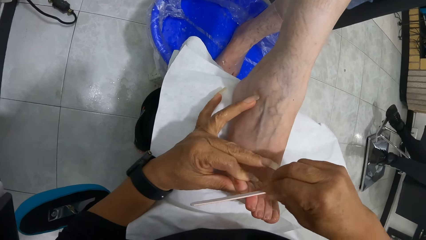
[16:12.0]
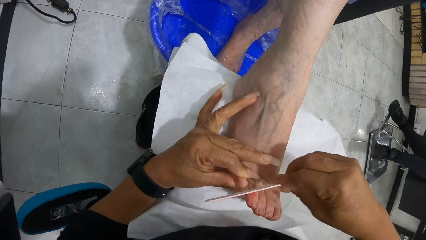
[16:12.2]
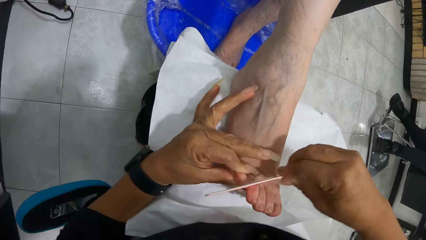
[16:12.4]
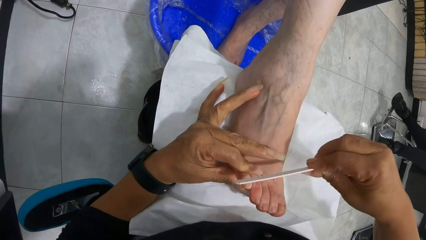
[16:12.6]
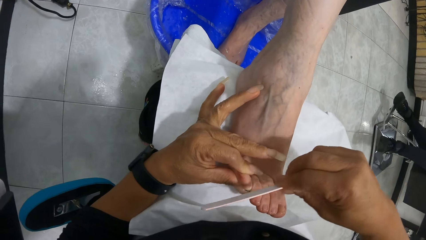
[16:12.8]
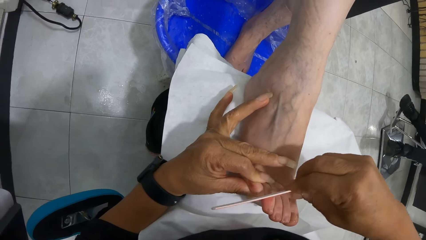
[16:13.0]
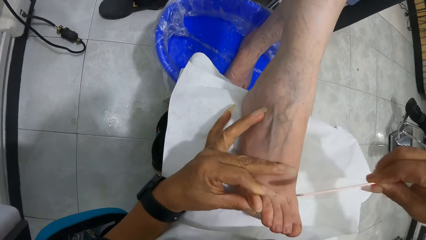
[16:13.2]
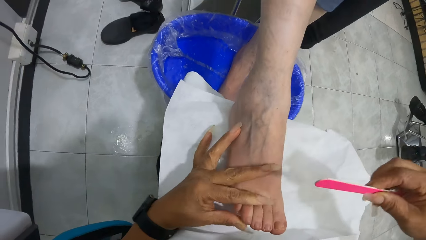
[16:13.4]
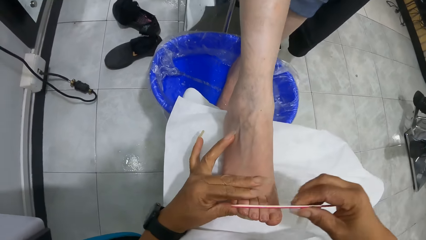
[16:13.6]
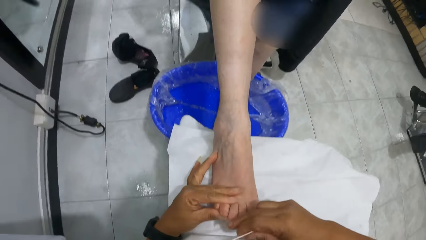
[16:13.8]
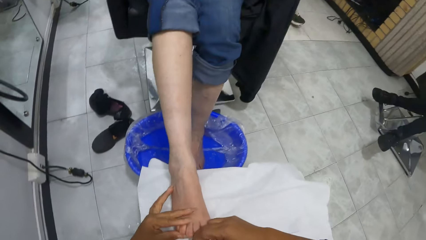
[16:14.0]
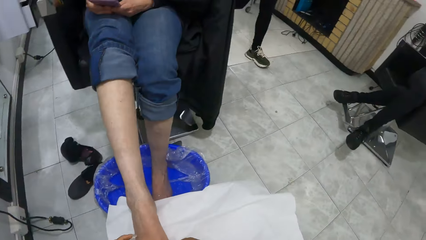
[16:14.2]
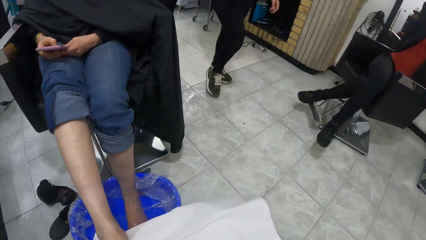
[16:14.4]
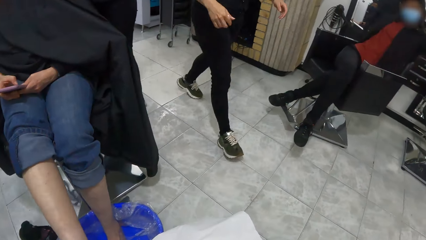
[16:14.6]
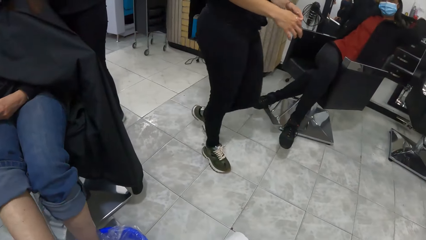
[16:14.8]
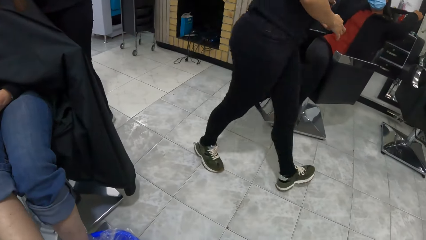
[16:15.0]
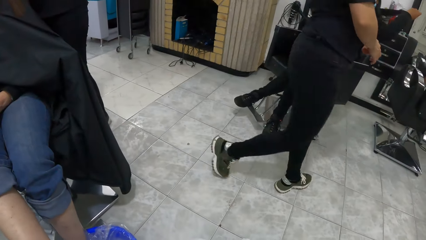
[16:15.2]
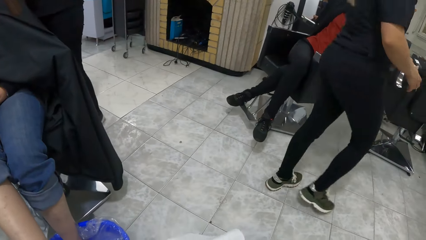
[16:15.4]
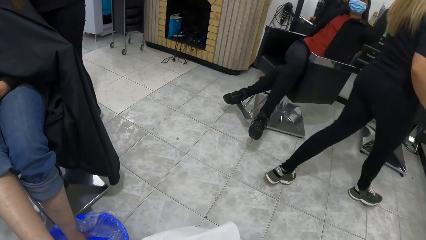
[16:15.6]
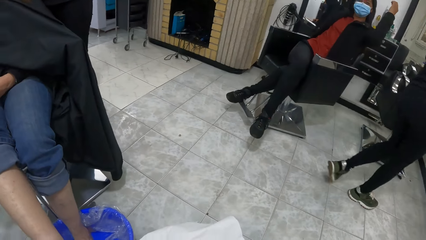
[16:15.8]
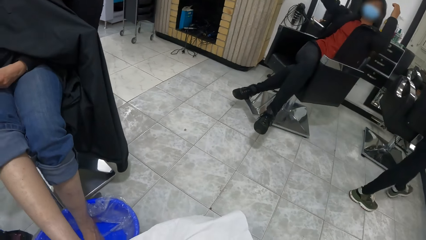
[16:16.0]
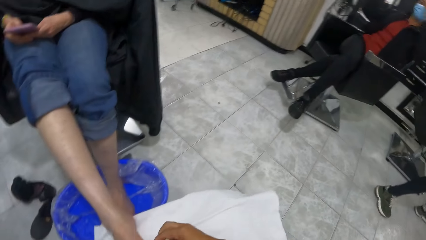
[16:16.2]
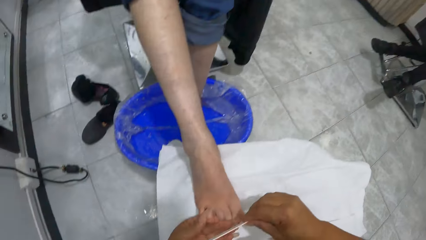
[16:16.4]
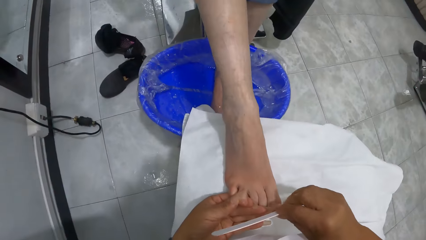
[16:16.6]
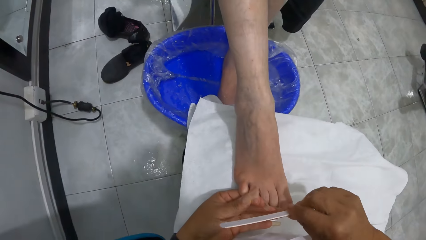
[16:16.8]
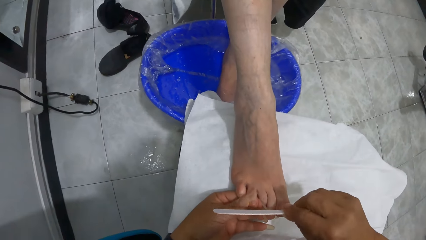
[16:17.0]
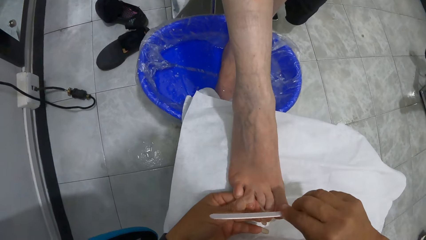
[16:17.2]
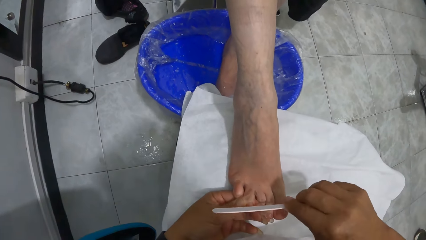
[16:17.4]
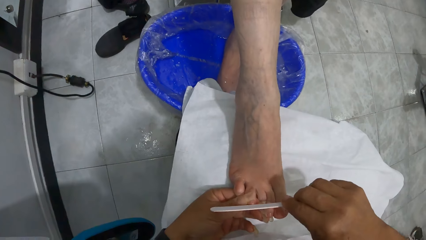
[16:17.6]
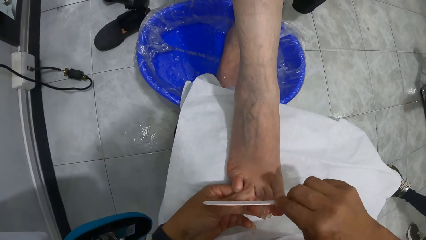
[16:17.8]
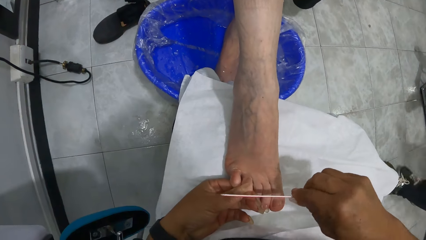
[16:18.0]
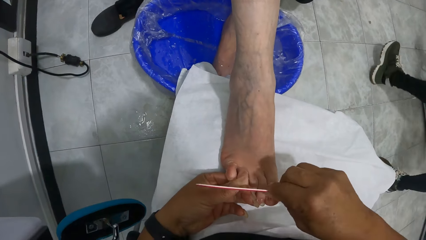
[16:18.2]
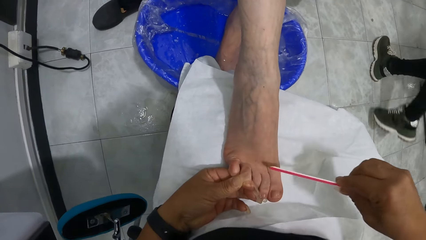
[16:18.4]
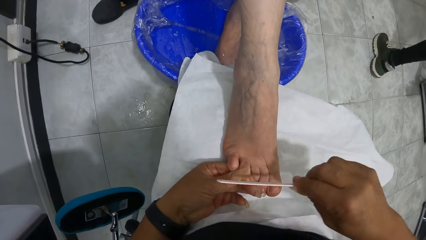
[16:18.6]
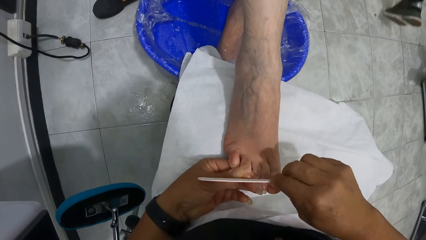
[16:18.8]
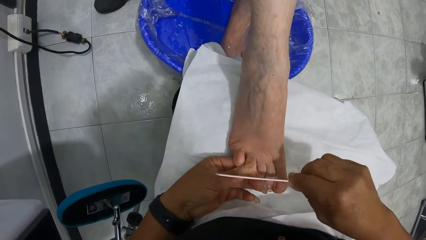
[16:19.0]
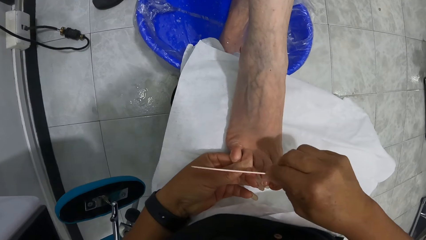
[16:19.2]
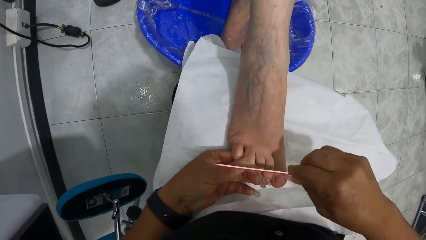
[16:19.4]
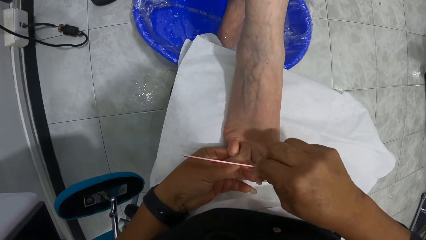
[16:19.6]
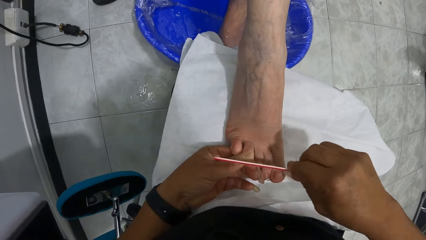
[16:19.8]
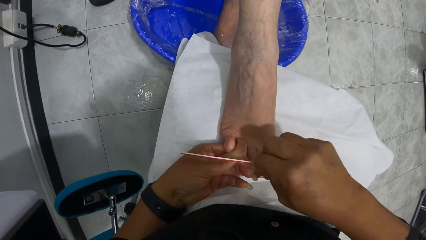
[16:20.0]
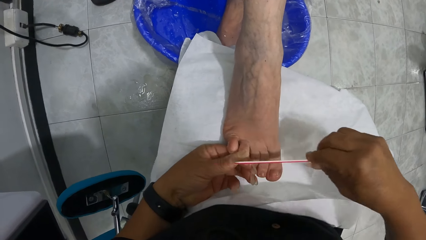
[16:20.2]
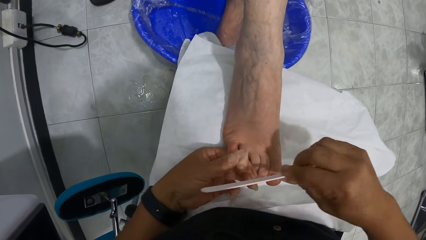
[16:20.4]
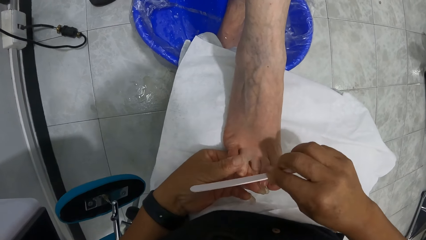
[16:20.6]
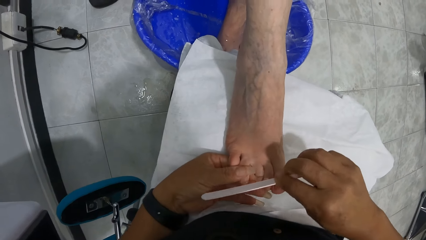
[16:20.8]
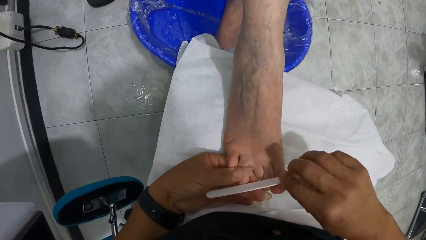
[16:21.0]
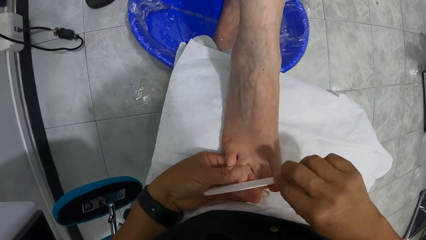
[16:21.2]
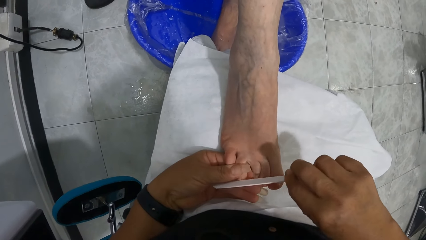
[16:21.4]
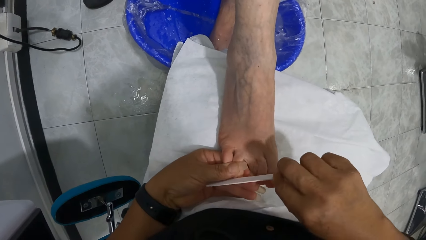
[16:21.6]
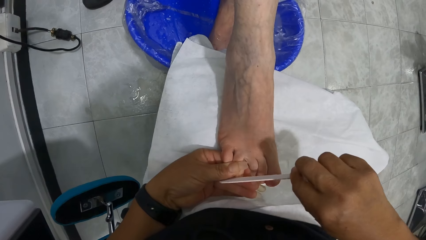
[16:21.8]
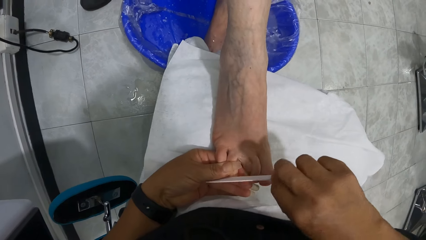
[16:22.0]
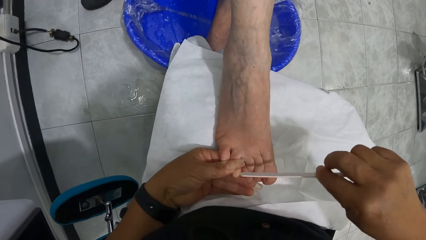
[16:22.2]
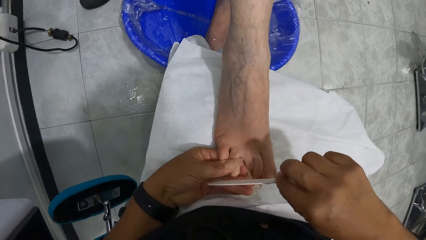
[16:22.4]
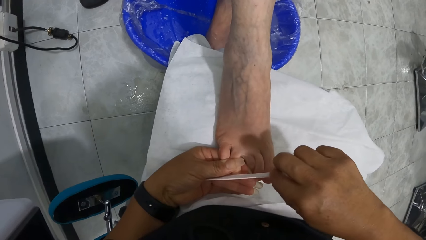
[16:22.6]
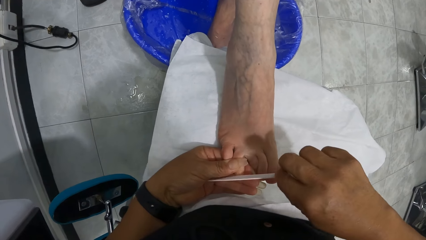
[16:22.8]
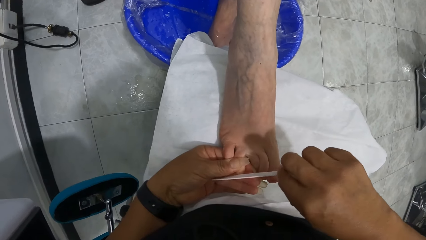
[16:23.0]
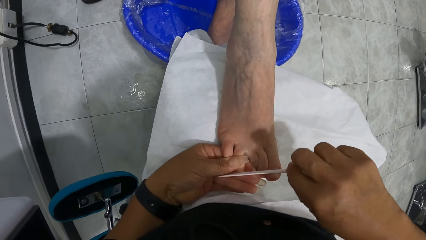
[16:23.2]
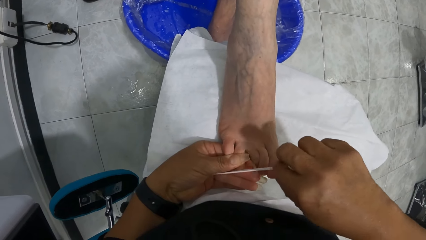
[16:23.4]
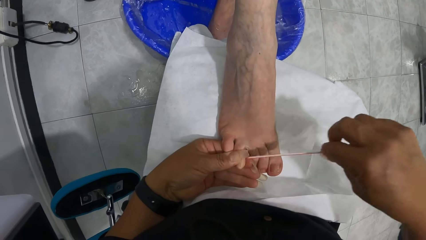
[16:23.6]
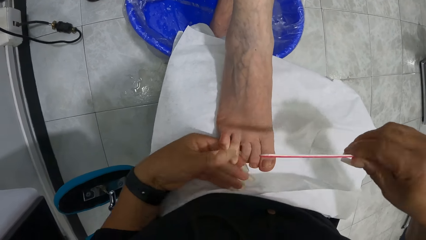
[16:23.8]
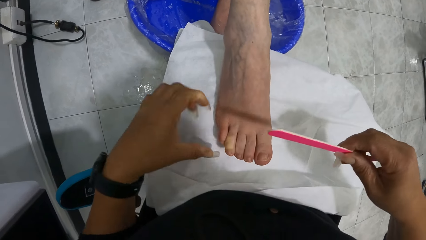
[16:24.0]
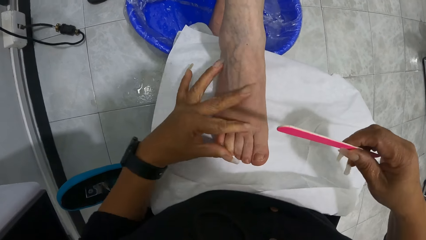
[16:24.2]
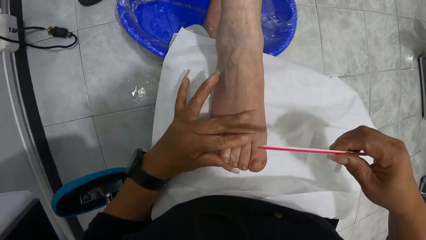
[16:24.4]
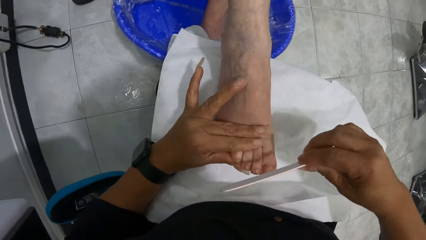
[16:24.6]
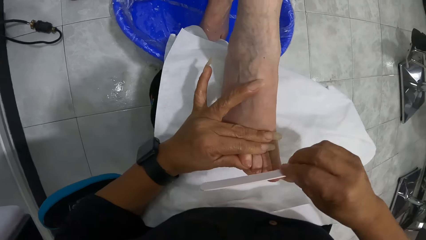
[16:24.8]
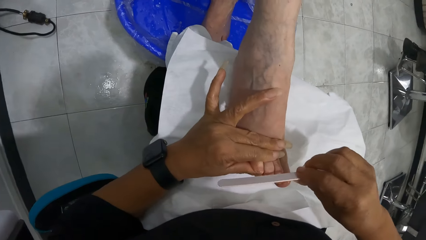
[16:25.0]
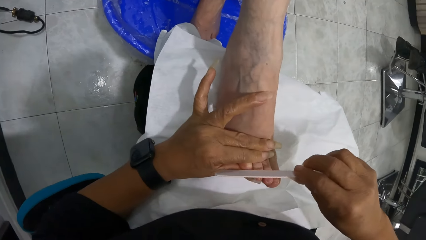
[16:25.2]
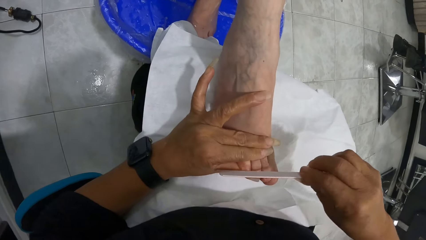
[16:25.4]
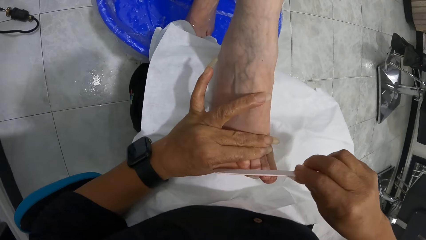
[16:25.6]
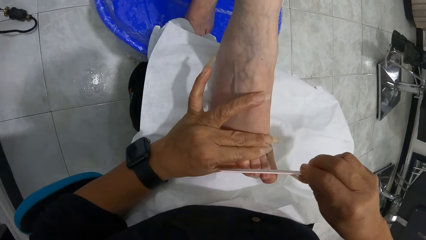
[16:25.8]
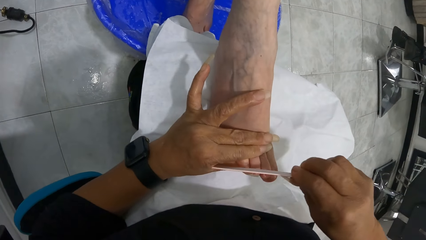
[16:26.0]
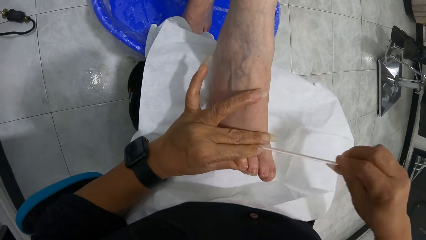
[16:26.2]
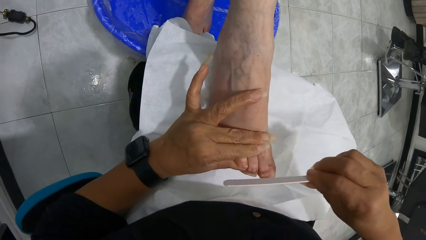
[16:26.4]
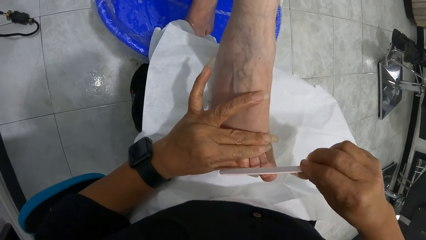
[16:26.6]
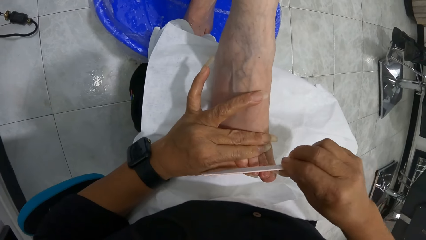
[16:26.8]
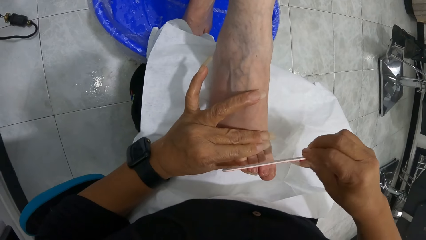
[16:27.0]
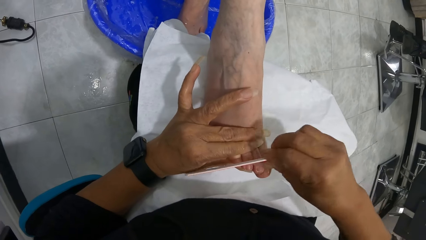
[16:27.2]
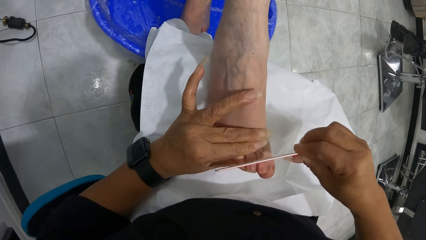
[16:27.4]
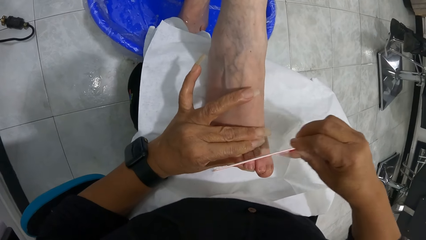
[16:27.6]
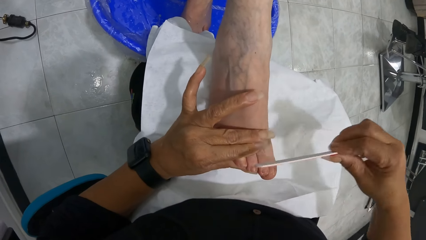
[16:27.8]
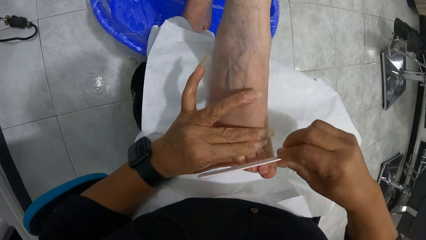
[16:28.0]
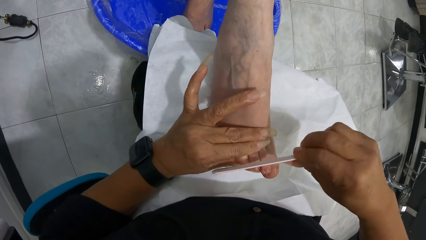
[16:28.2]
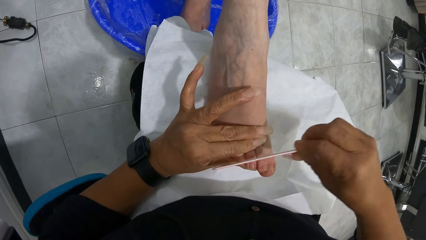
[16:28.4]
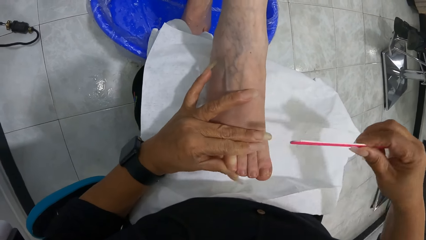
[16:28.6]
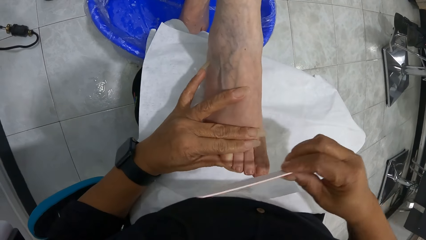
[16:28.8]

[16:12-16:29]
The camera wearer holds a toe with her left hand. She looks around. She files the toe with the nail file in her right hand. She lifts the nail file from the toe with her right hand. She lifts her left hand from the right foot of the woman. She holds the toe with her left hand. She files the toe with the nail file in her right hand.
